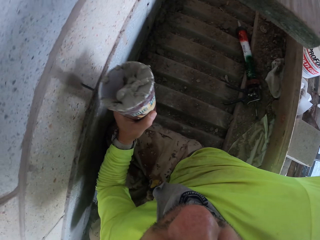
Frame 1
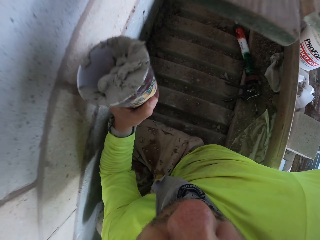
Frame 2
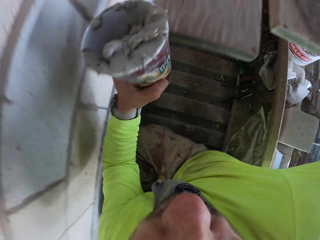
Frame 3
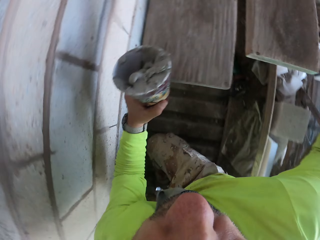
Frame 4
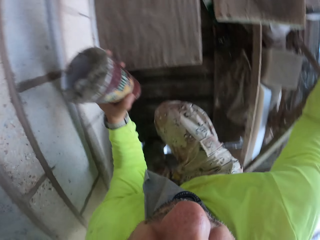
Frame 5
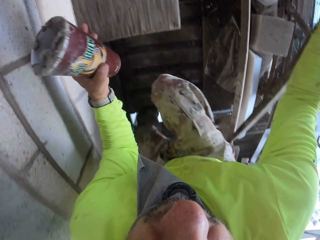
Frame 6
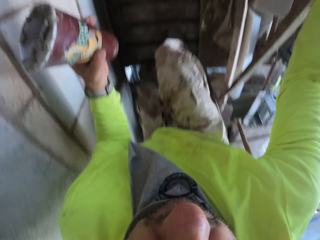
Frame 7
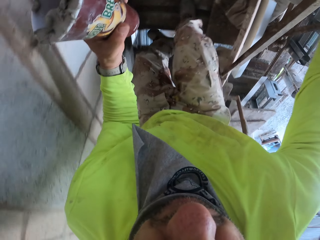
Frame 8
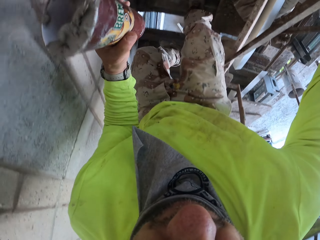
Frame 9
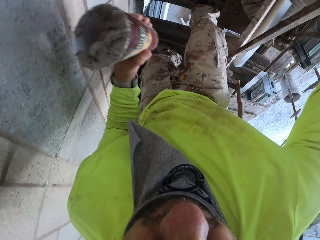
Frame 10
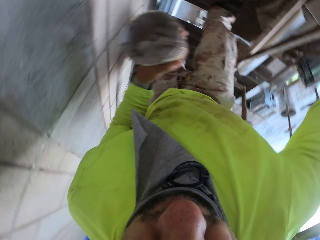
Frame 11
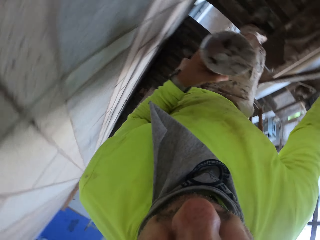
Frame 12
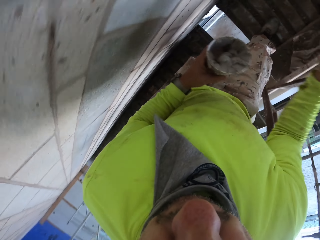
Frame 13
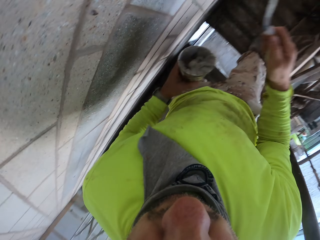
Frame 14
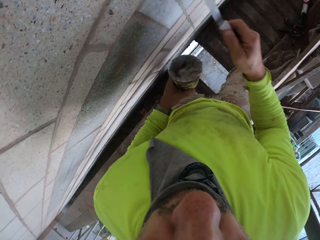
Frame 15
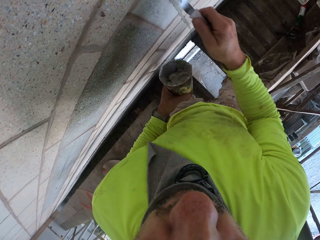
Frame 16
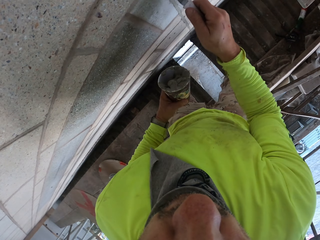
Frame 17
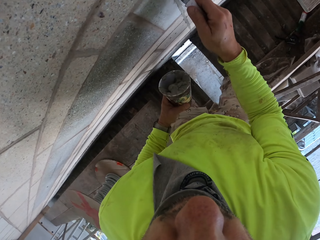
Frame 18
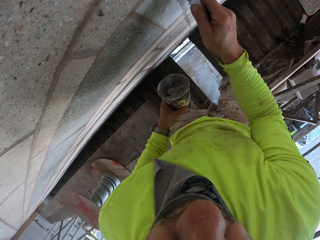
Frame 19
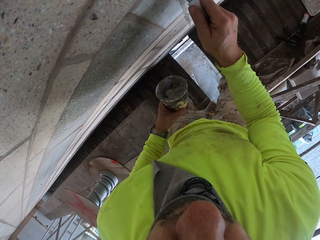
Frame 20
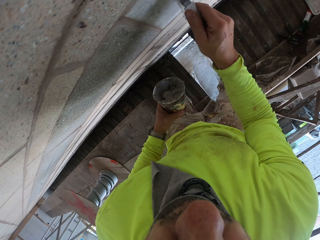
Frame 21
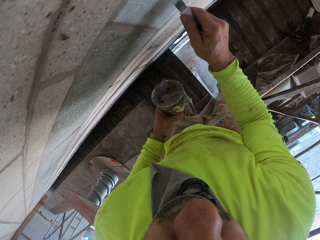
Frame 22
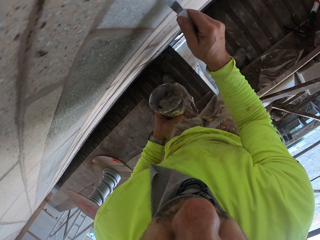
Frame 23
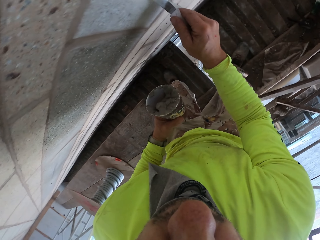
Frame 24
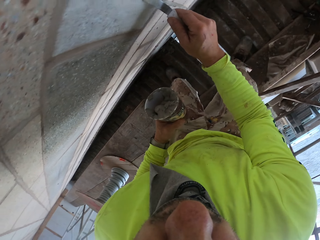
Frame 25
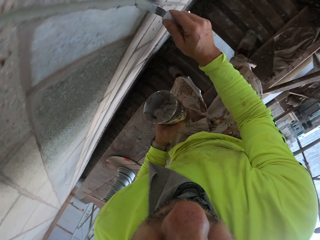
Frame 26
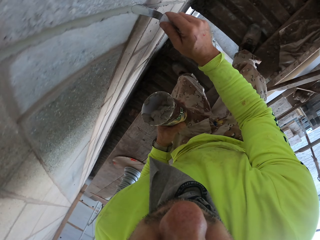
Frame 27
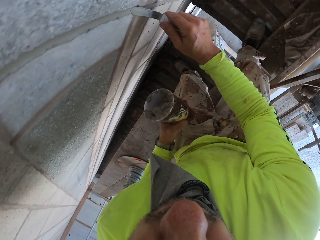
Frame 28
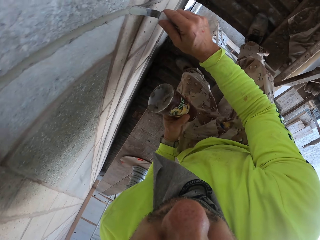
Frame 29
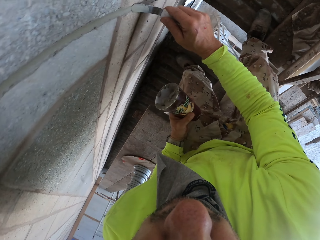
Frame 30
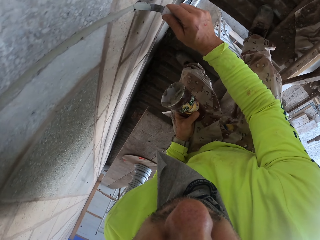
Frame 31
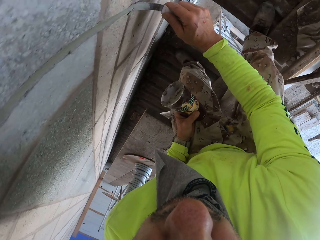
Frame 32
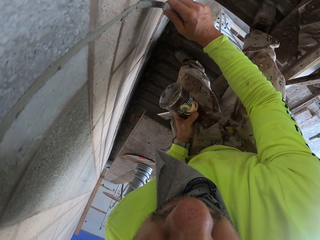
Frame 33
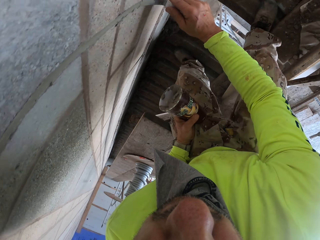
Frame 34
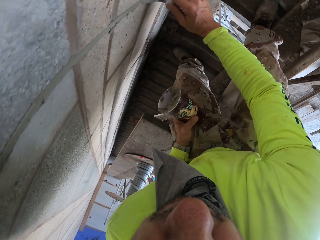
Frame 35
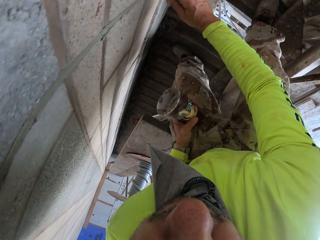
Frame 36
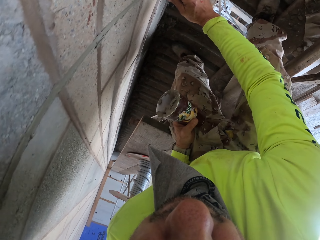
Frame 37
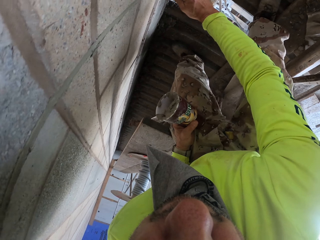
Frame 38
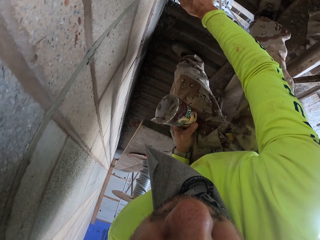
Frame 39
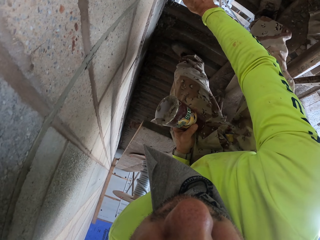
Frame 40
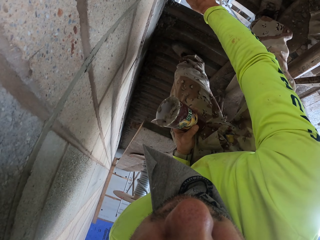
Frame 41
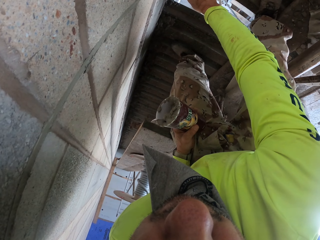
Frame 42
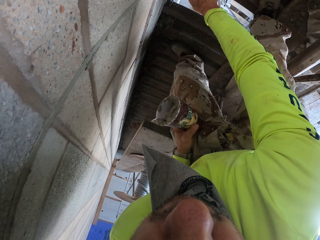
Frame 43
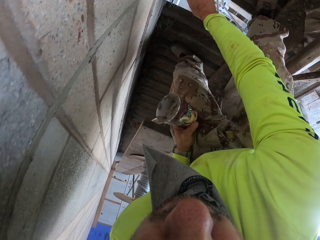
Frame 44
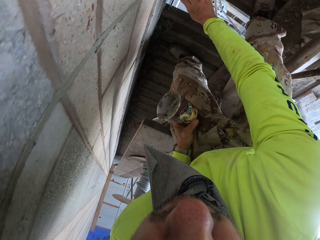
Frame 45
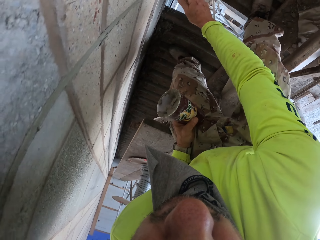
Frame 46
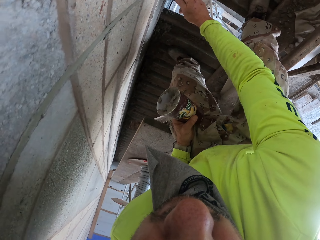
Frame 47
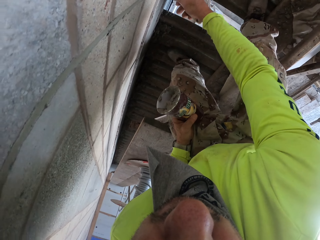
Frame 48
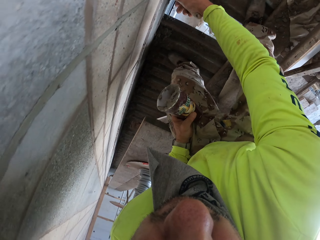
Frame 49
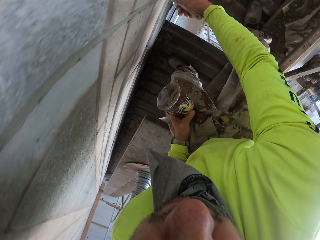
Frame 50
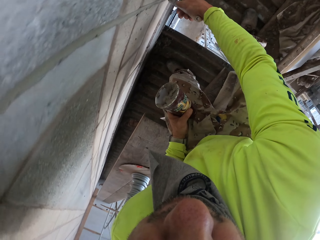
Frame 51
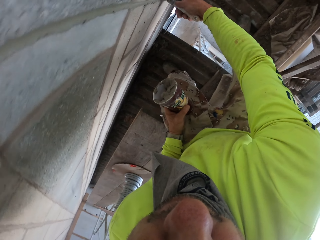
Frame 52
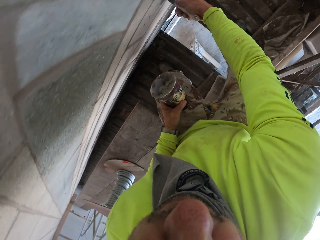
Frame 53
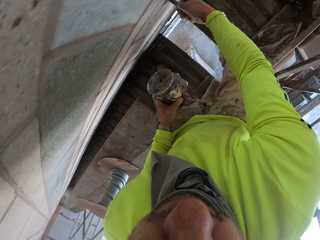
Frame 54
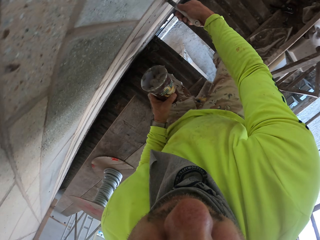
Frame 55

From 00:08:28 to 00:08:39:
The camera wearer stands up. They align the wall. They remove excess cement from the wall.

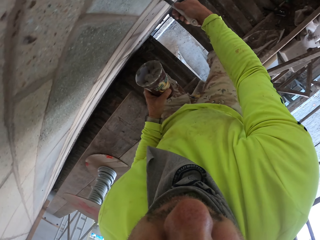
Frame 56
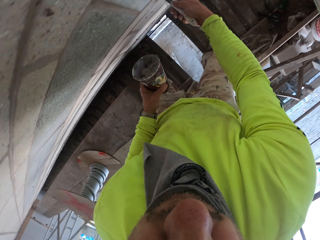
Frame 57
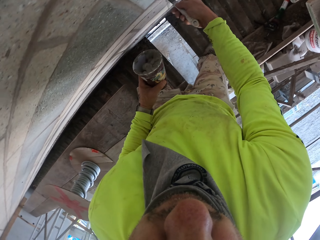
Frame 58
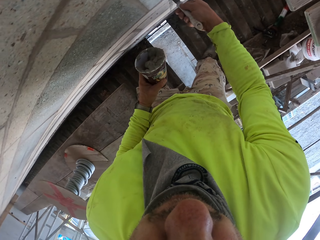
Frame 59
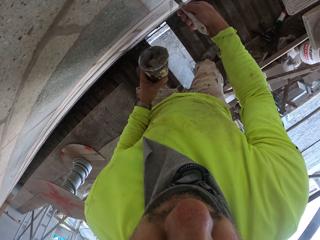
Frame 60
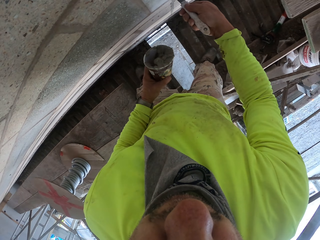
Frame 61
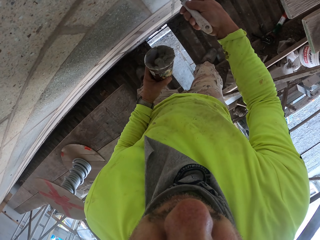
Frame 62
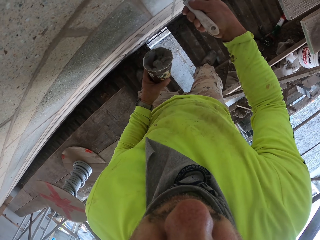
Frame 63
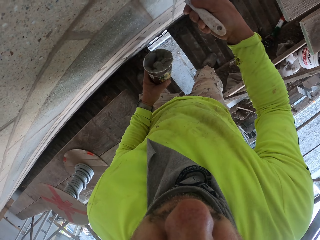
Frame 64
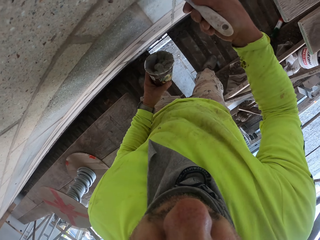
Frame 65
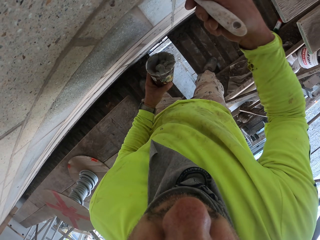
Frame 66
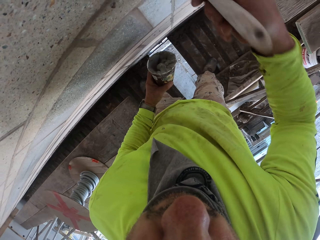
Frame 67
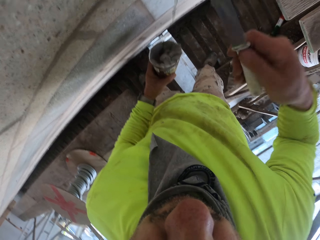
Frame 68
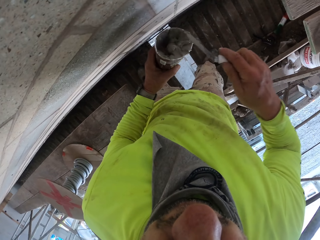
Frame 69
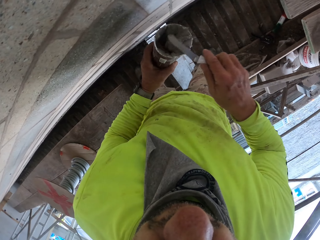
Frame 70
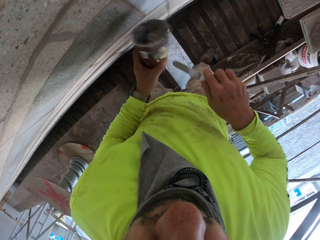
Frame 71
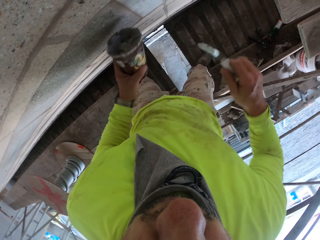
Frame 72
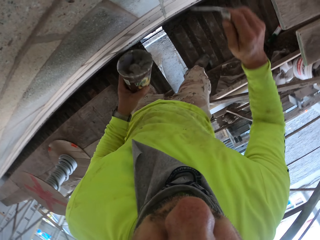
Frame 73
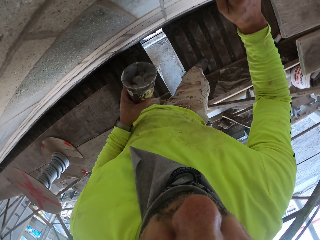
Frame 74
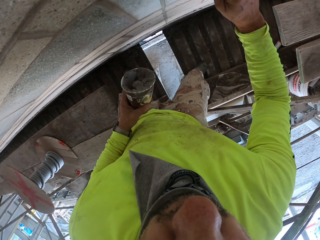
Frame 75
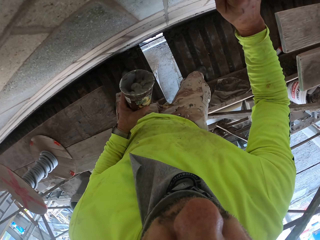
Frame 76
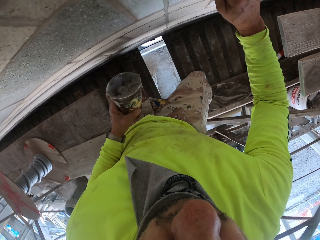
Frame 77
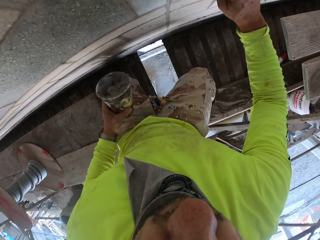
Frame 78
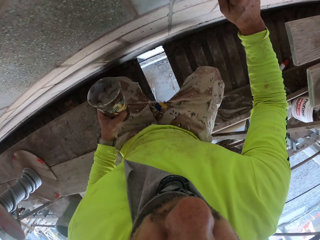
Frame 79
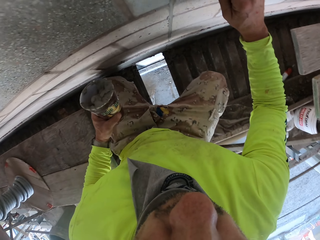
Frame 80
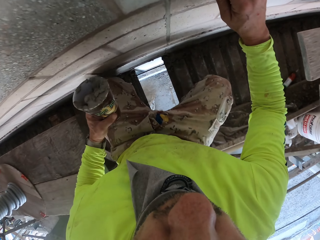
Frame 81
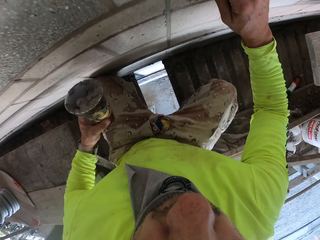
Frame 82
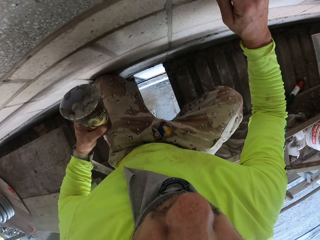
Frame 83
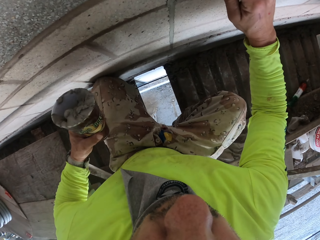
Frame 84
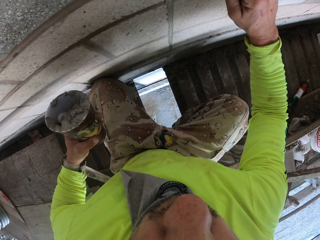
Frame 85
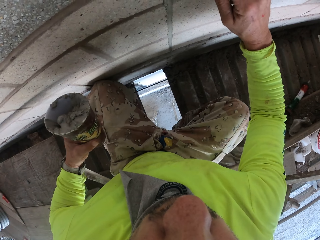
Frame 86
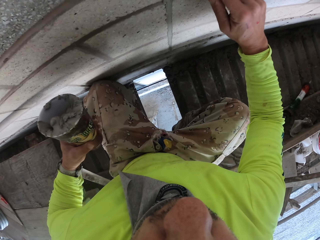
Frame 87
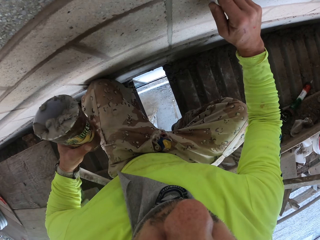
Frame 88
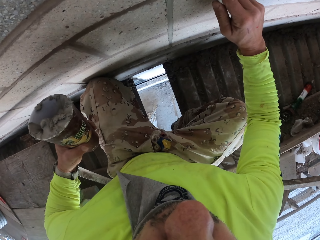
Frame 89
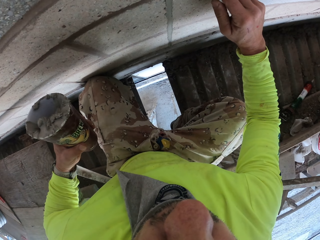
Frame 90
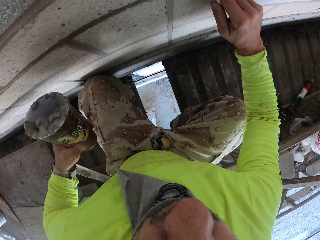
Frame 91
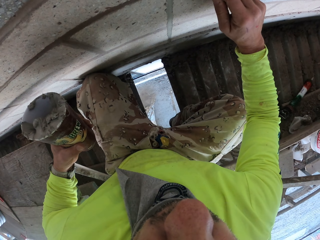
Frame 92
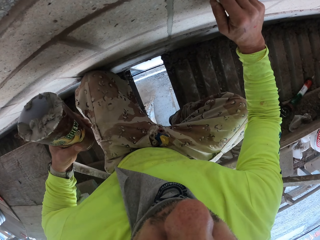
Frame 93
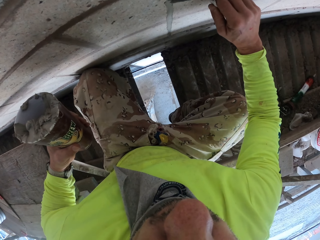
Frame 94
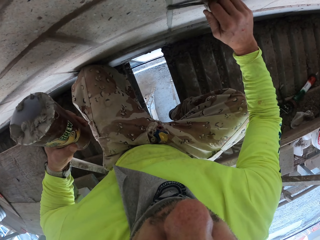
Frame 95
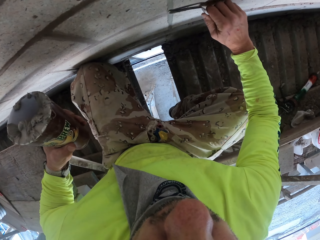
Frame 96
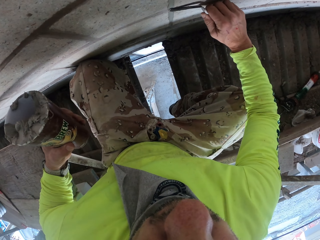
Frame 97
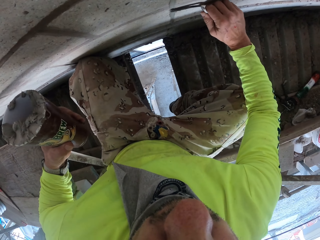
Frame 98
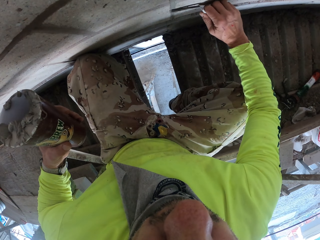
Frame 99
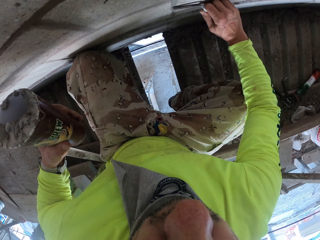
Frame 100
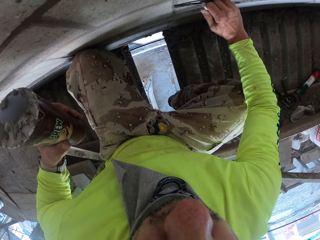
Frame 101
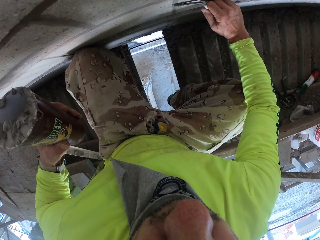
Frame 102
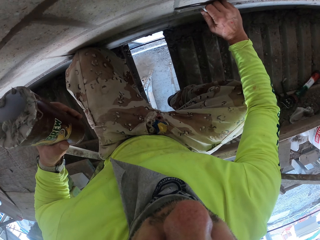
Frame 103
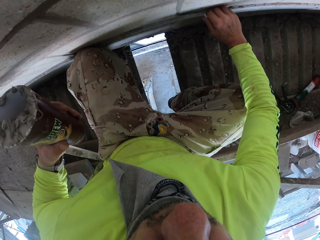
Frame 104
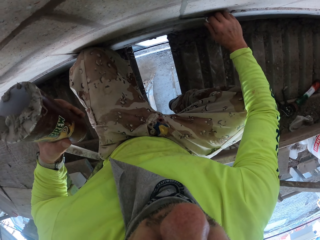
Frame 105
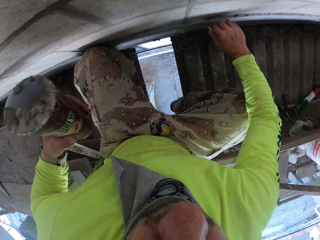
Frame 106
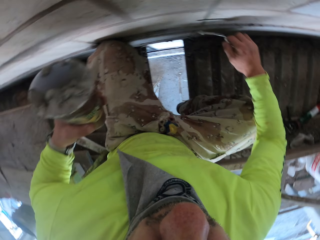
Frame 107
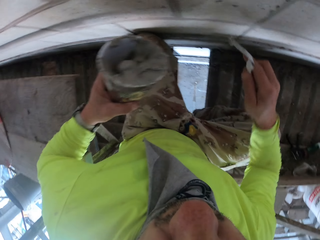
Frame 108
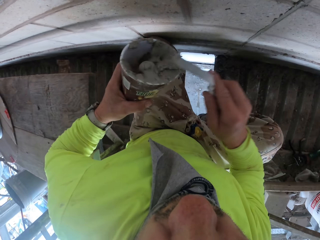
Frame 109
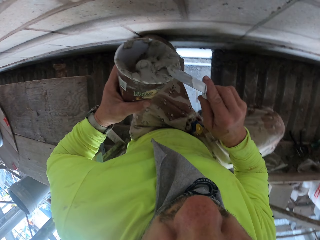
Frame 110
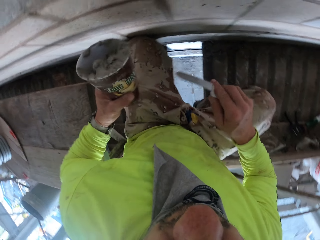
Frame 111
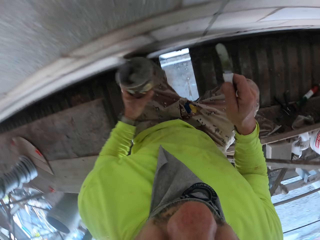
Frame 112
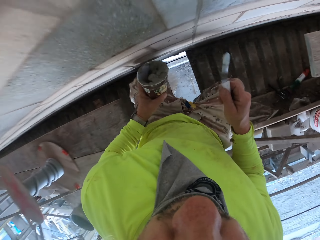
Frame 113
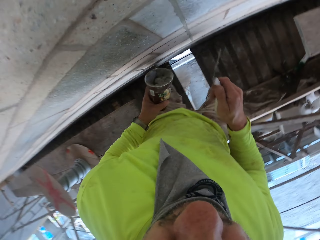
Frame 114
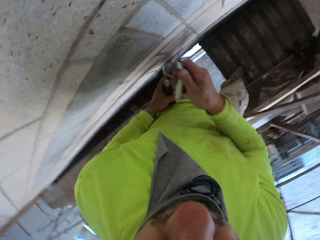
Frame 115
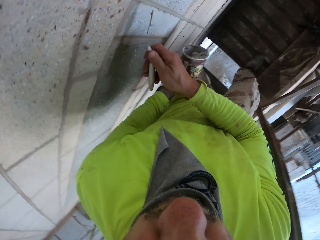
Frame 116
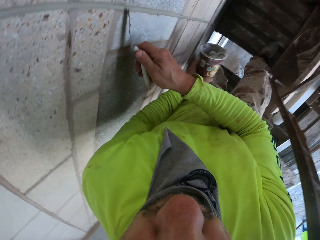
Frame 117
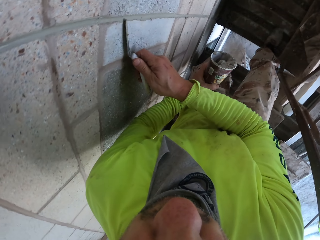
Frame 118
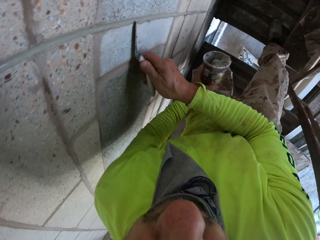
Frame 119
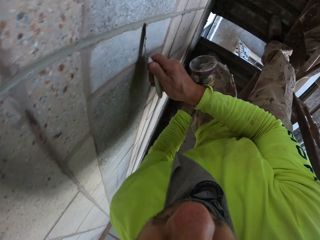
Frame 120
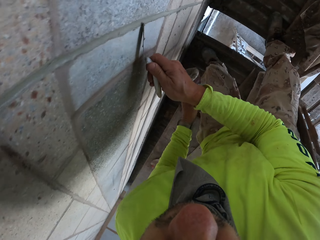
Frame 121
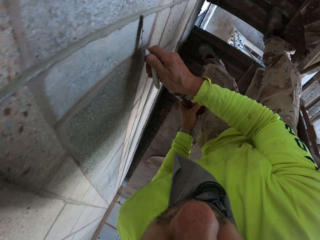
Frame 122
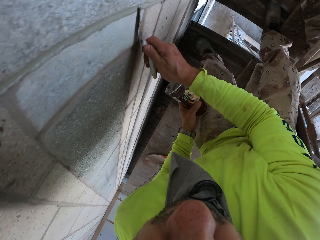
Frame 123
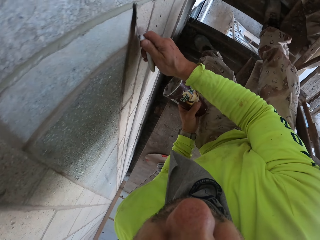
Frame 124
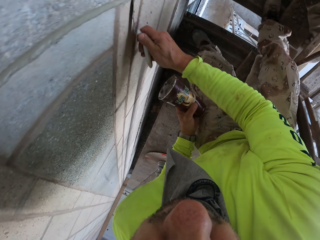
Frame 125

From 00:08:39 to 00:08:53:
The camera wearer puts cement in a tin. They remove excess cement from the wall and squat down. They align the wall. They put cement in the tin. They stand up. They align the wall. They remove excess cement from the wall.
